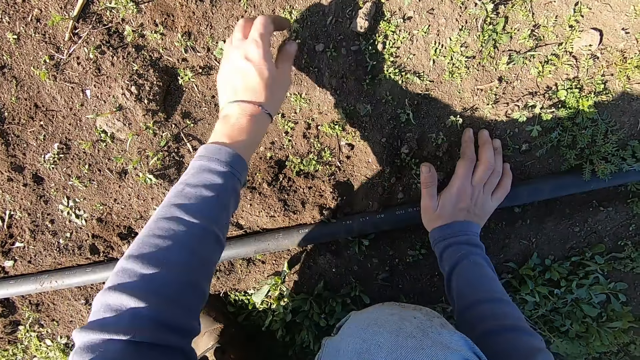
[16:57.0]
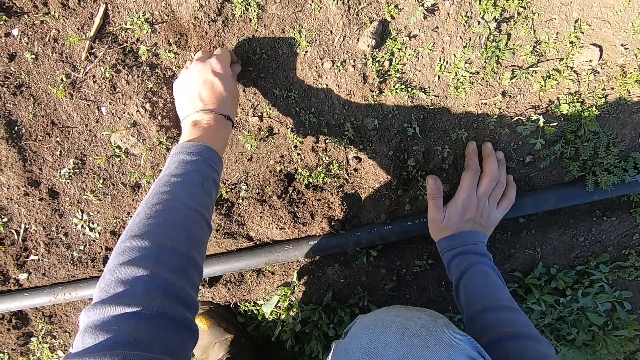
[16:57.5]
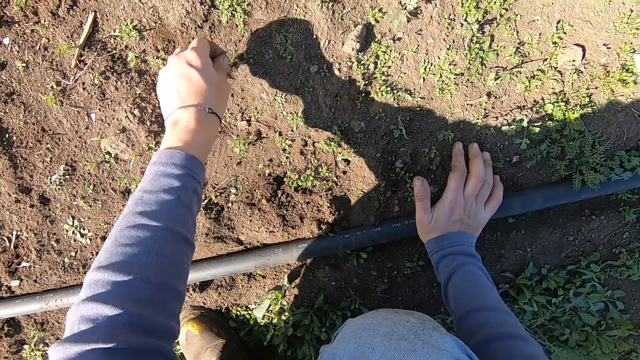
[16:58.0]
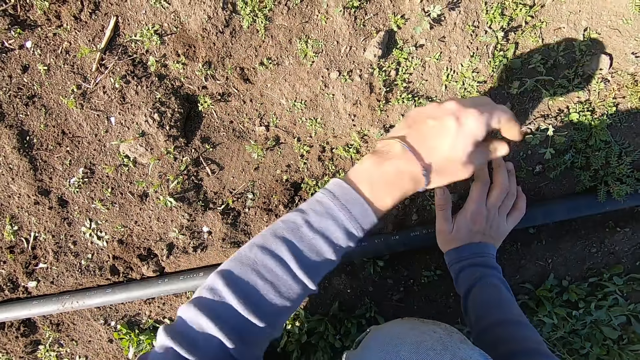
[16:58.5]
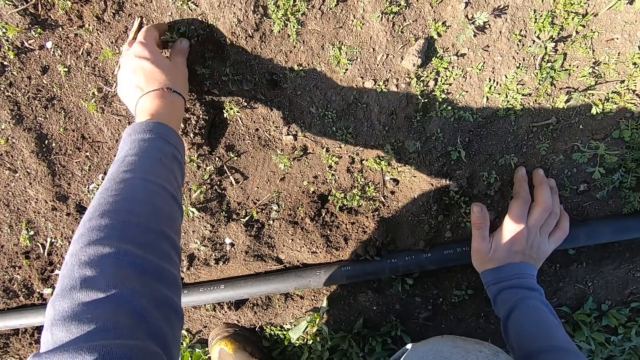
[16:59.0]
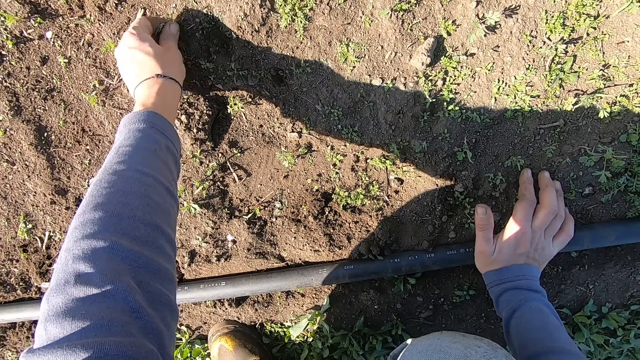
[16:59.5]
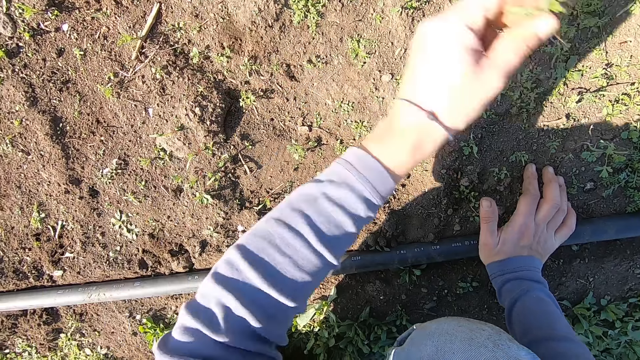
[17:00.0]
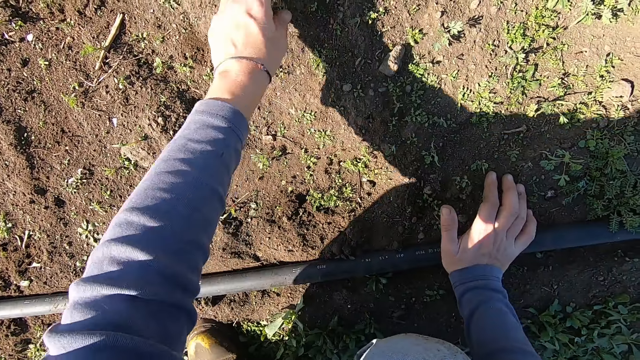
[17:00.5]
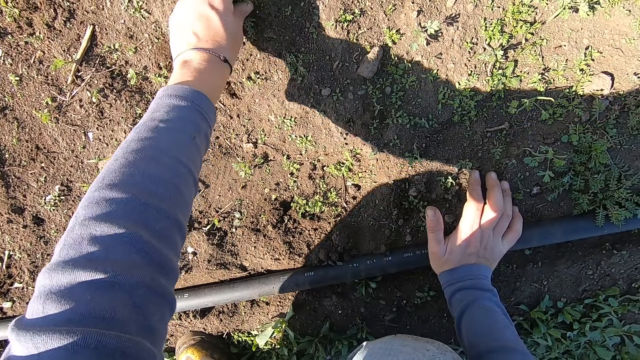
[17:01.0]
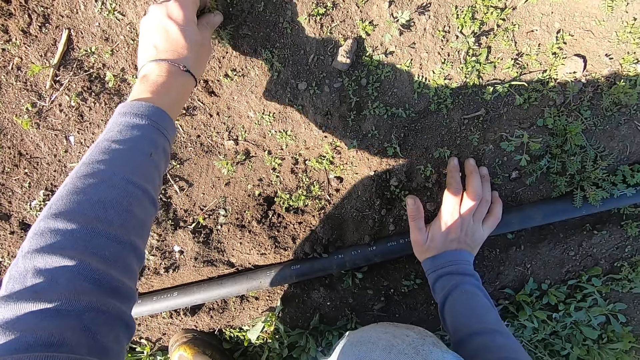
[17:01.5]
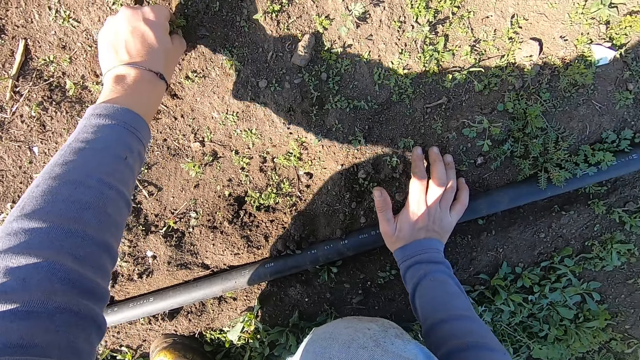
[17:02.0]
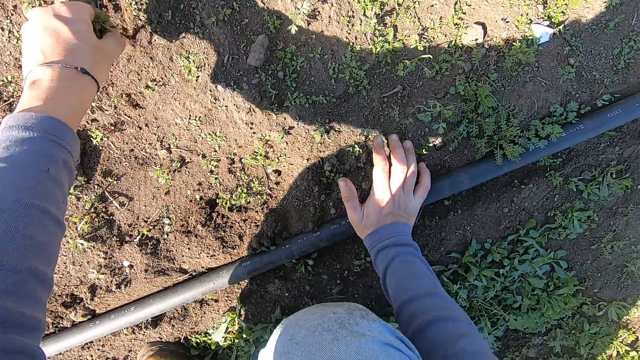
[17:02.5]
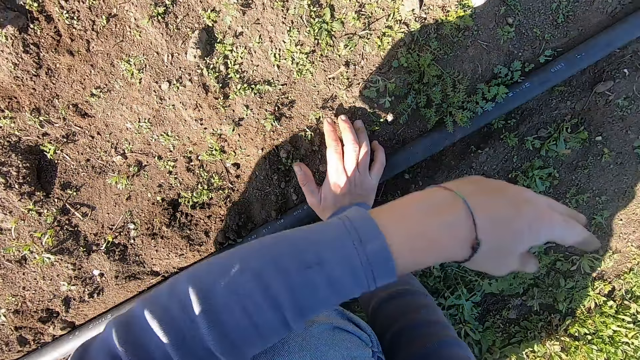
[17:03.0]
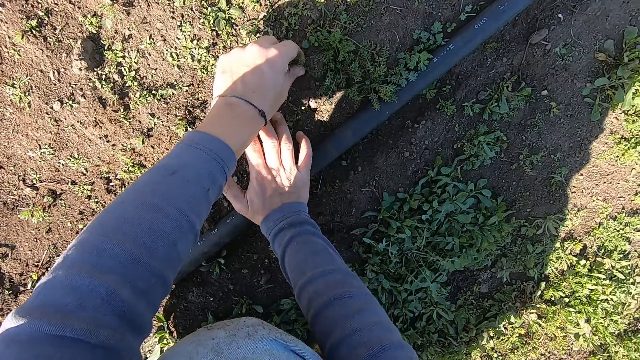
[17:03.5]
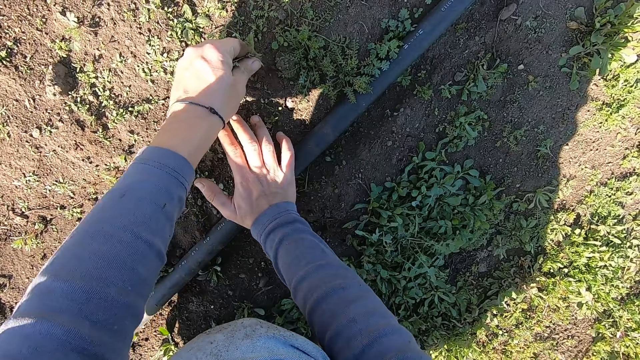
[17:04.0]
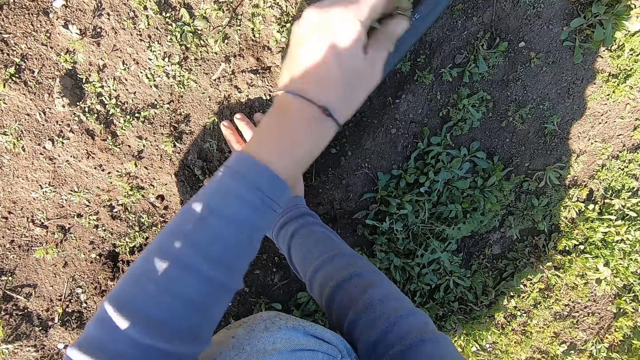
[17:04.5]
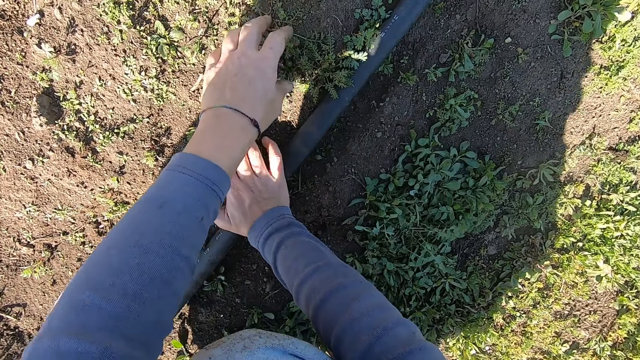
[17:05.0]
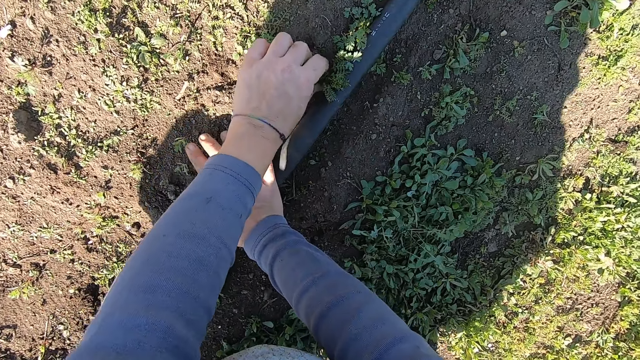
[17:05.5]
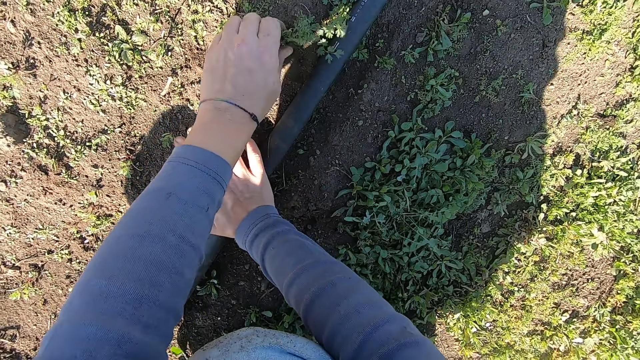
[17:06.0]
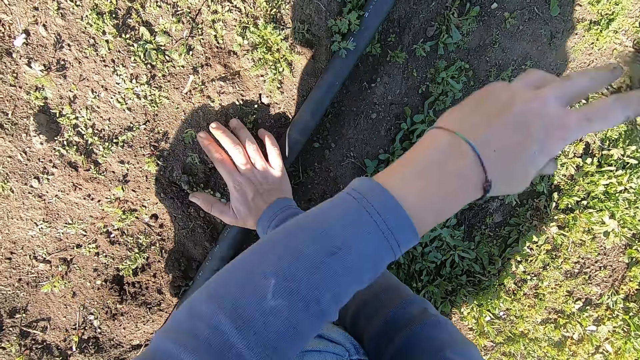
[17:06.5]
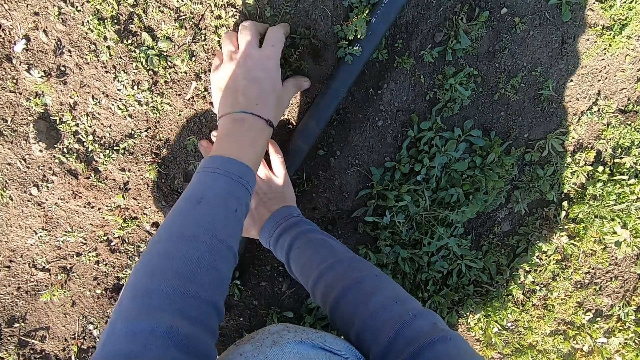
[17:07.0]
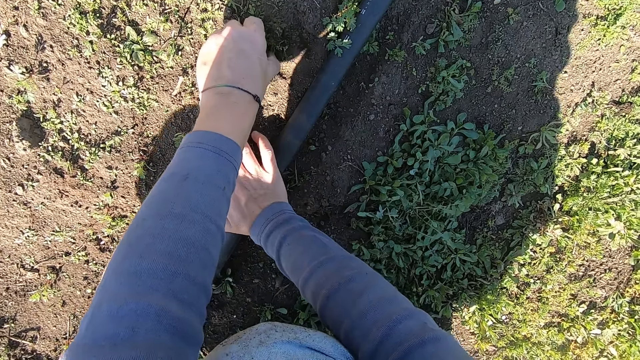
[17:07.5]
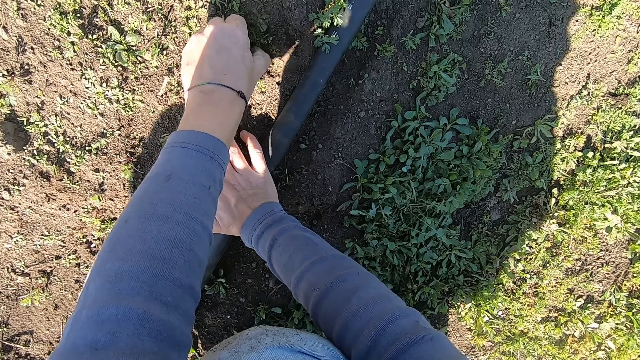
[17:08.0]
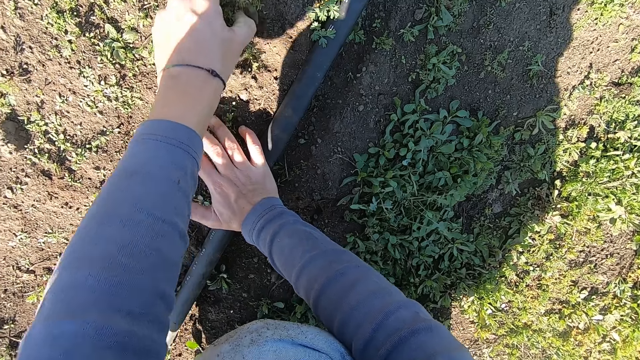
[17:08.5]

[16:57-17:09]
The camera wearer removes a weed from the ground with his left hand. He throws the weed in his left hand away. He removes a weed from the ground with his left hand. He throws the weed in his left hand away. He removes a weed from the ground with his left hand. He throws the weed in his left hand away. He removes a weed from the ground with his left hand. He throws the weed in his left hand away. He removes a weed from the ground with his left hand. He throws the weed in his left hand away. He removes a weed from the ground with his left hand.

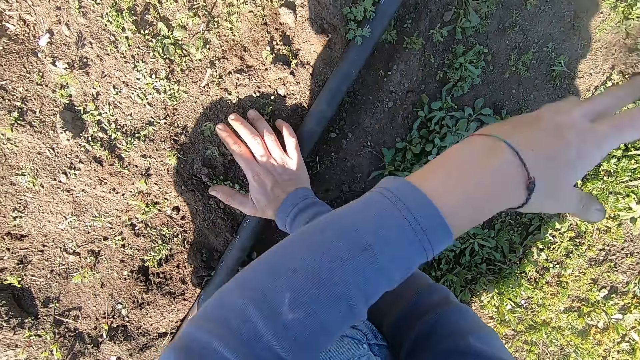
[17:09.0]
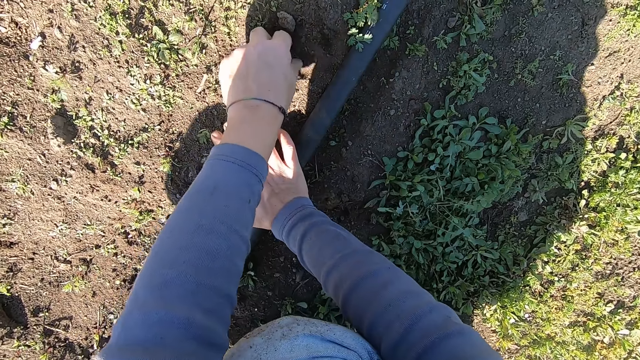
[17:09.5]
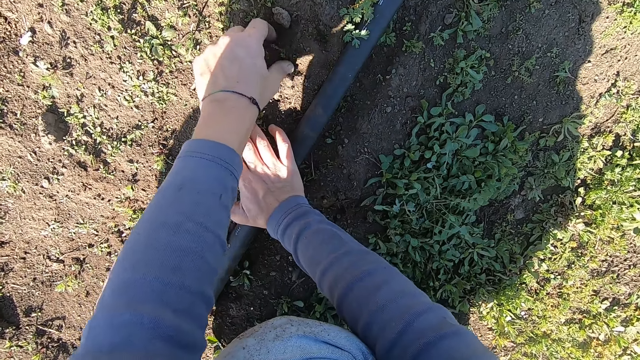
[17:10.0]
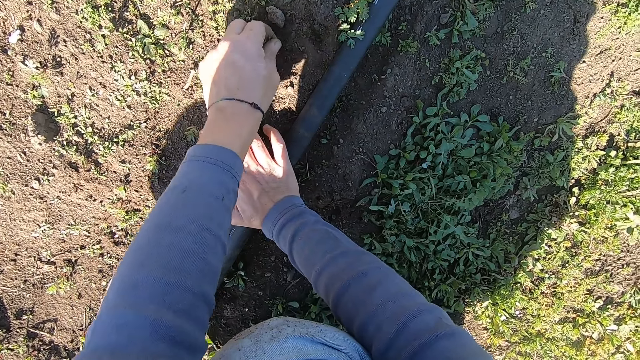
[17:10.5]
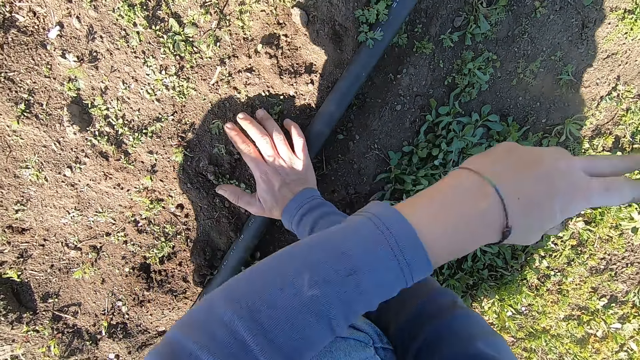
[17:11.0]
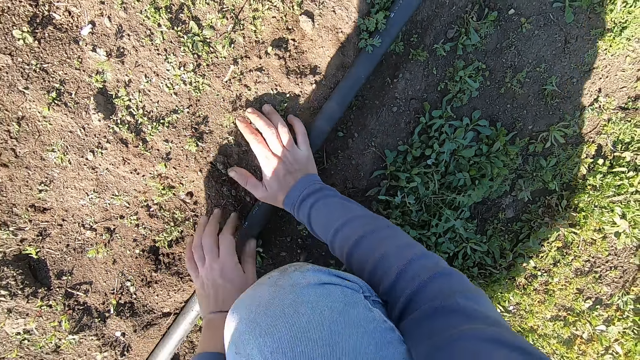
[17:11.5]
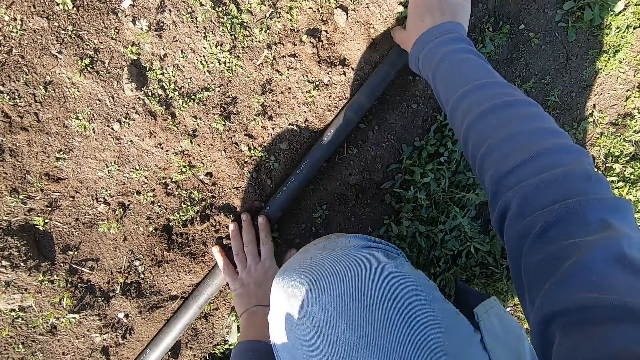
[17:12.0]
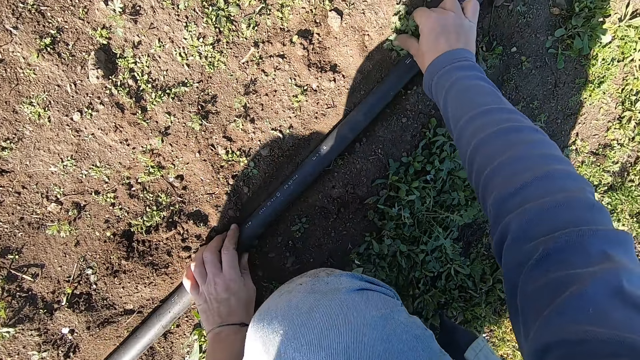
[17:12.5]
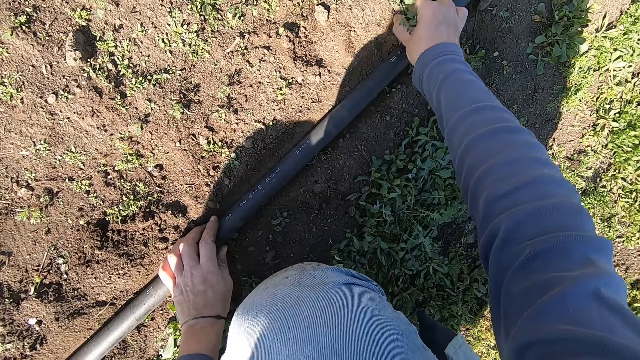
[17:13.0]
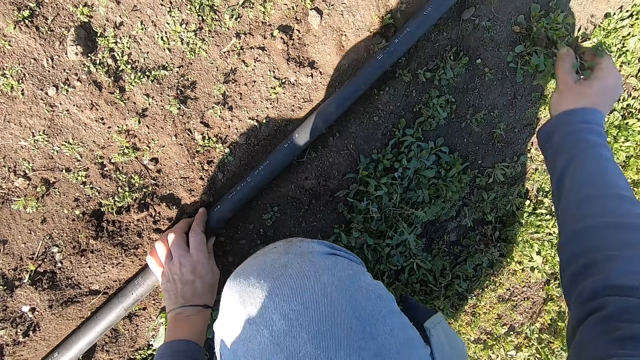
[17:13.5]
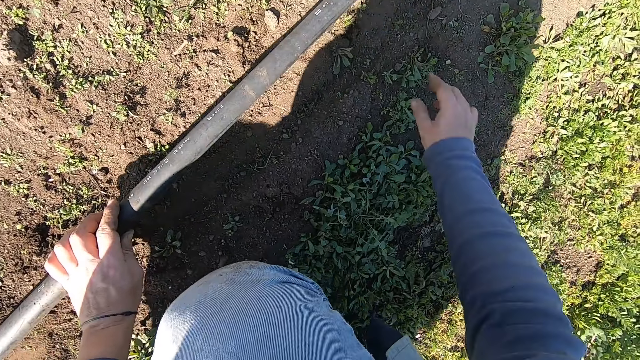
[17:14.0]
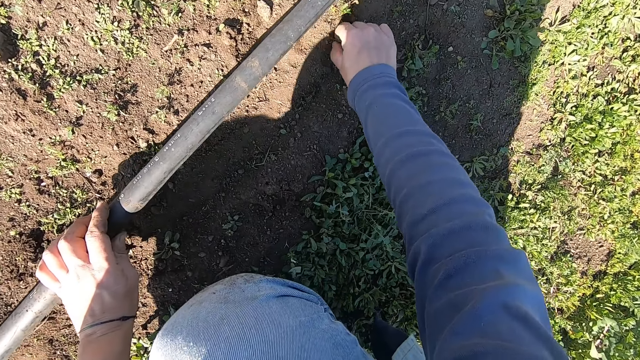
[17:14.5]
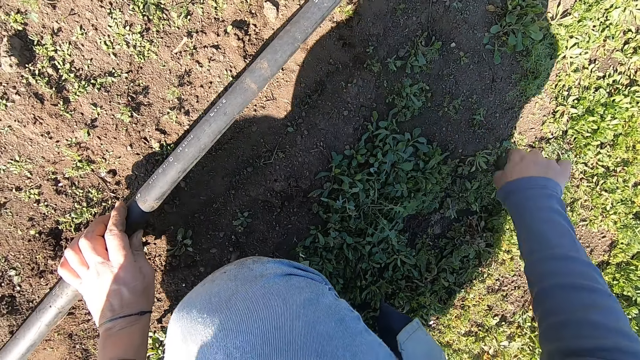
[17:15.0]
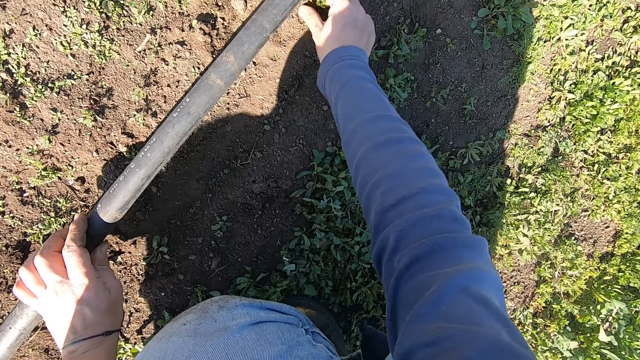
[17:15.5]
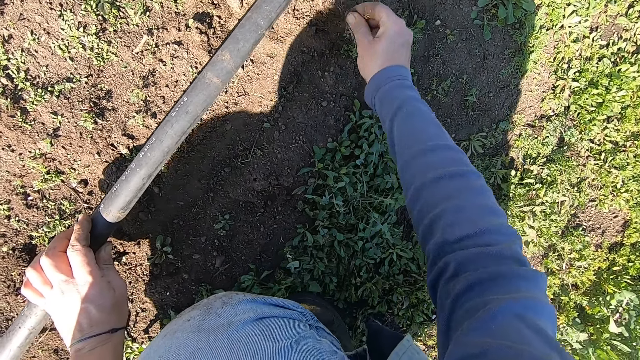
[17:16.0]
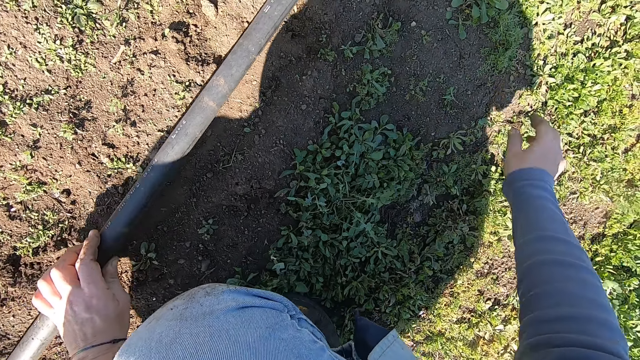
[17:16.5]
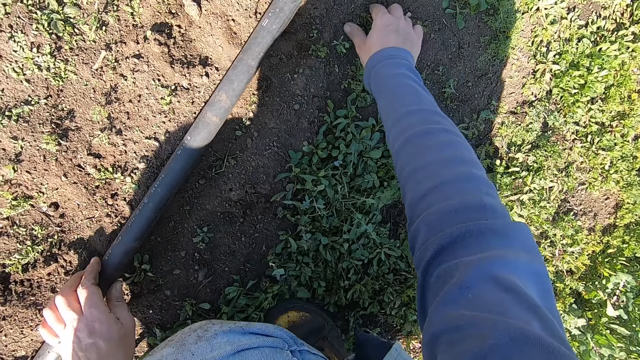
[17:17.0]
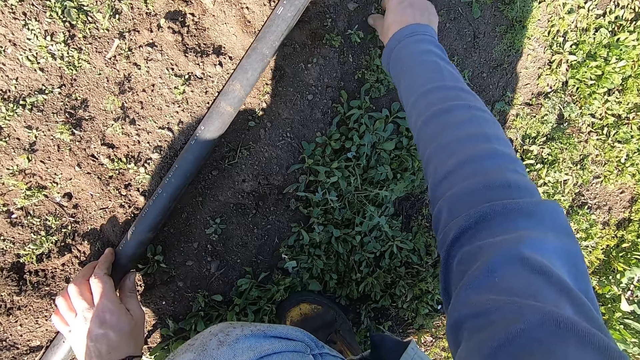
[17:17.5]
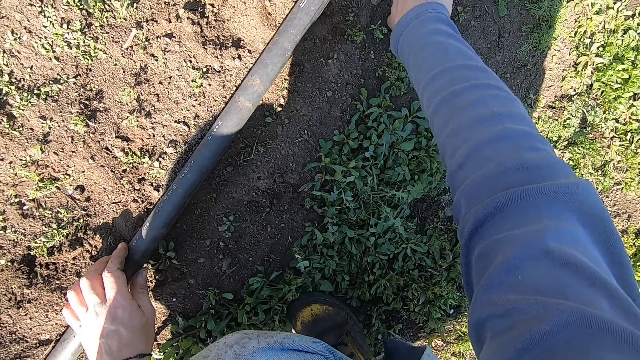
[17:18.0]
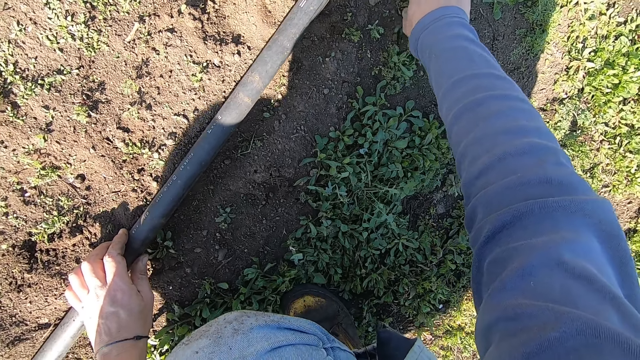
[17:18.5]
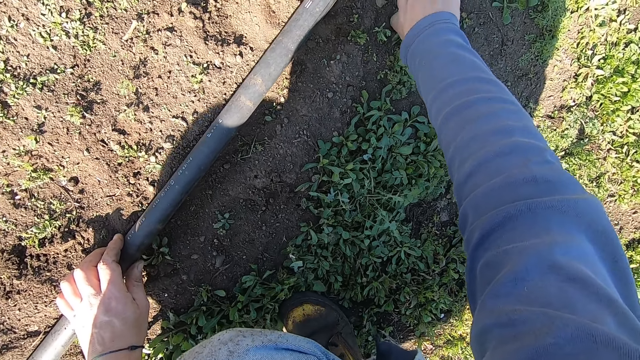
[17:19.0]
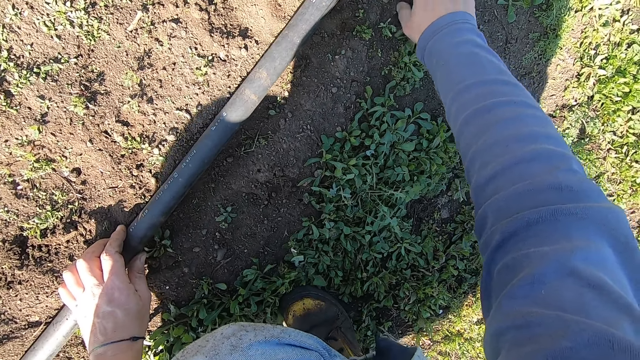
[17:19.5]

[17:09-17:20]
The camera wearer throws the weed in his left hand away. He removes a weed from the ground with his left hand. He throws the weed in his left hand away. He removes a weed from the ground with his right hand. He throws the weed in his right hand away. He removes a weed from the ground with his right hand. He throws the weed in his right hand away. He removes a weed from the ground with his right hand. He throws the weed in his right hand away. He removes a weed from the ground with his right hand.
